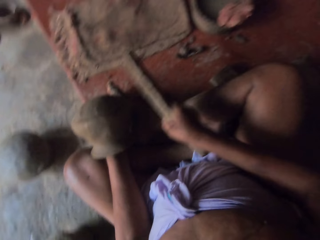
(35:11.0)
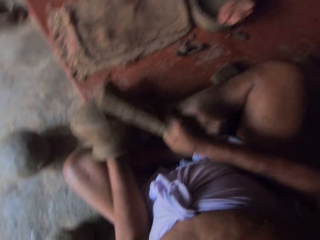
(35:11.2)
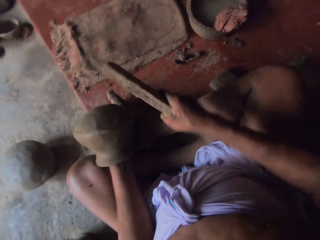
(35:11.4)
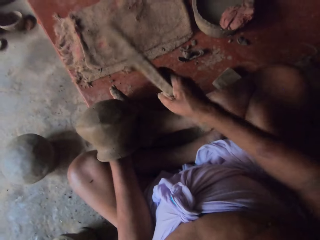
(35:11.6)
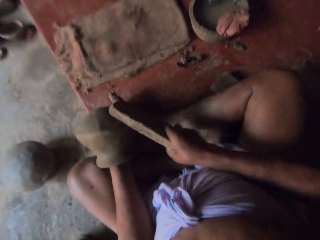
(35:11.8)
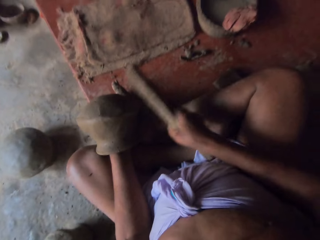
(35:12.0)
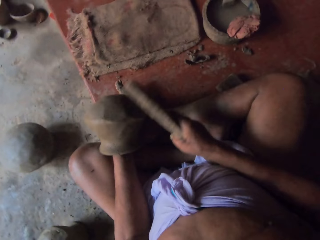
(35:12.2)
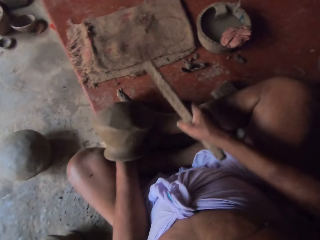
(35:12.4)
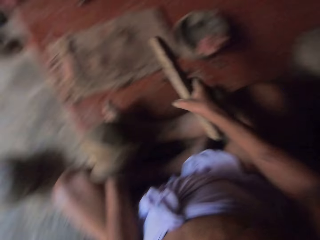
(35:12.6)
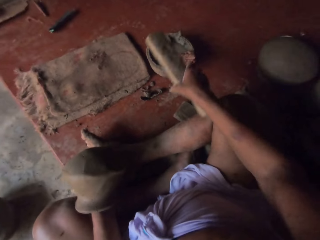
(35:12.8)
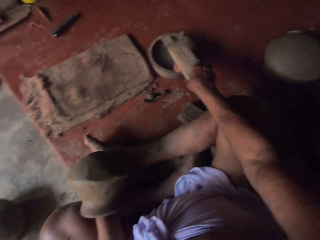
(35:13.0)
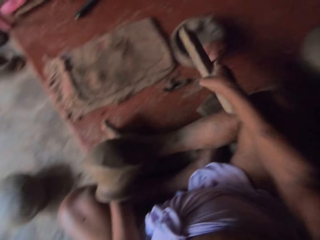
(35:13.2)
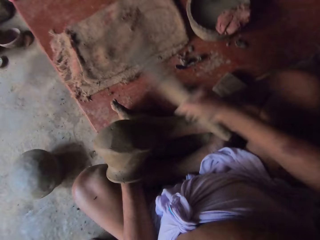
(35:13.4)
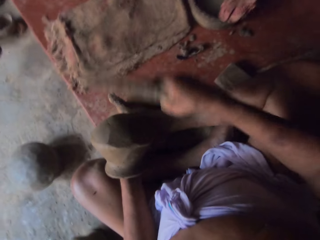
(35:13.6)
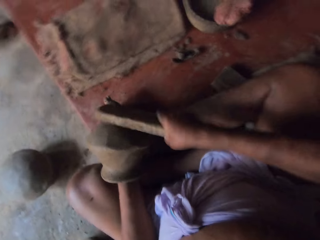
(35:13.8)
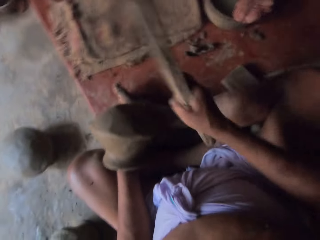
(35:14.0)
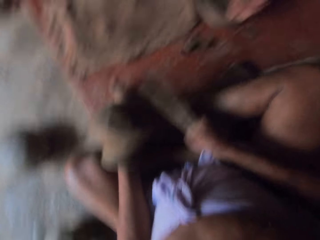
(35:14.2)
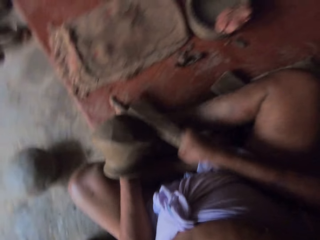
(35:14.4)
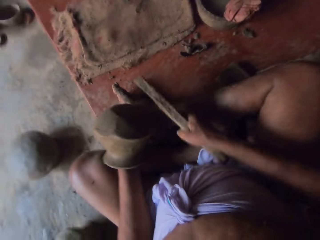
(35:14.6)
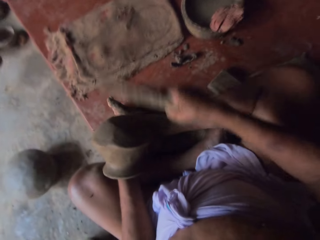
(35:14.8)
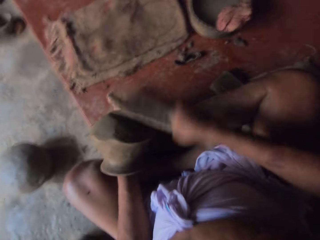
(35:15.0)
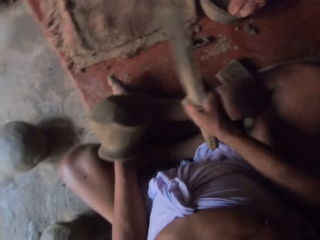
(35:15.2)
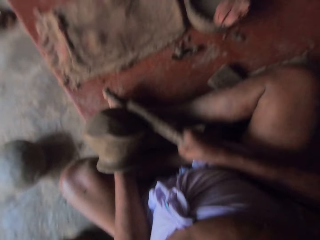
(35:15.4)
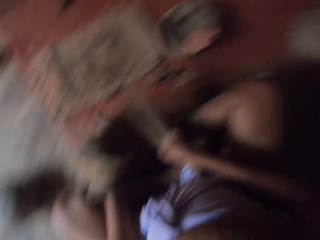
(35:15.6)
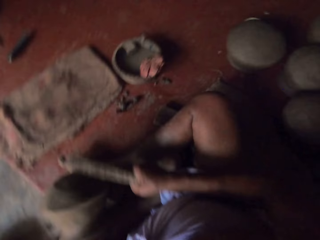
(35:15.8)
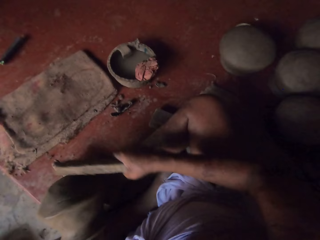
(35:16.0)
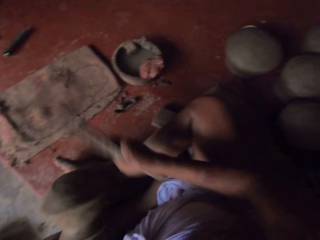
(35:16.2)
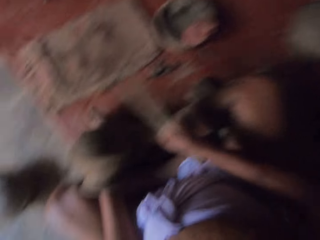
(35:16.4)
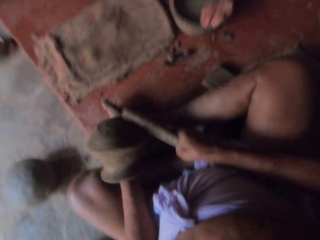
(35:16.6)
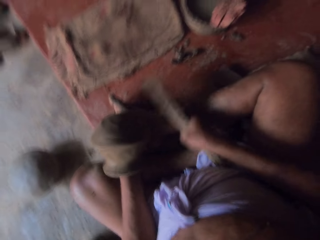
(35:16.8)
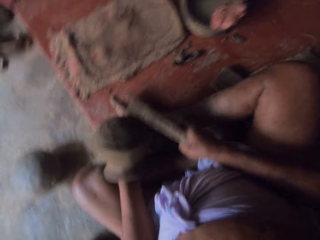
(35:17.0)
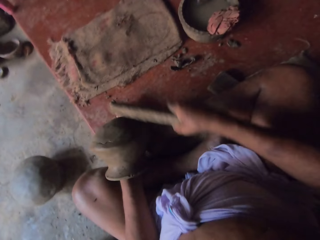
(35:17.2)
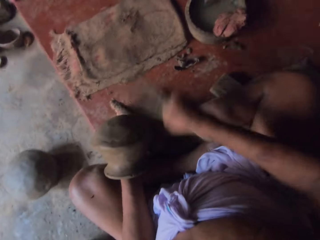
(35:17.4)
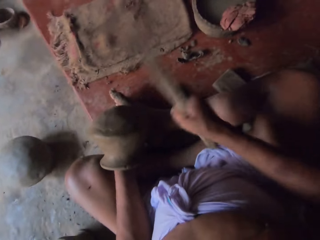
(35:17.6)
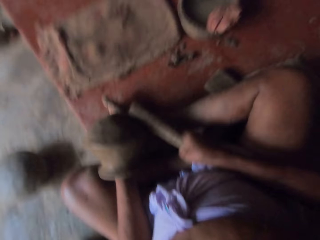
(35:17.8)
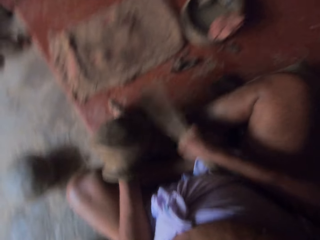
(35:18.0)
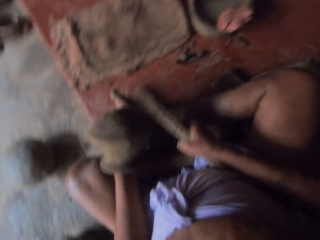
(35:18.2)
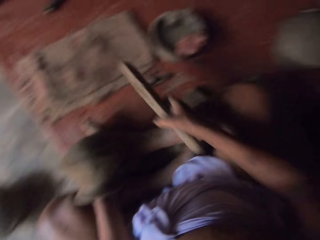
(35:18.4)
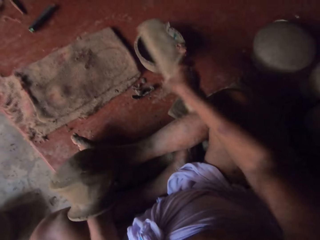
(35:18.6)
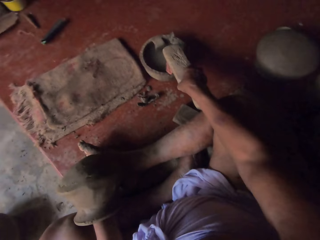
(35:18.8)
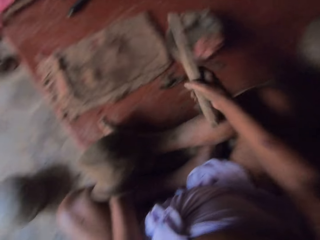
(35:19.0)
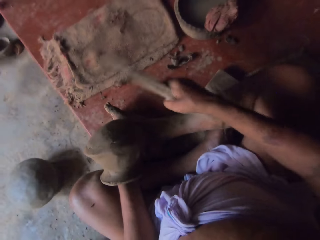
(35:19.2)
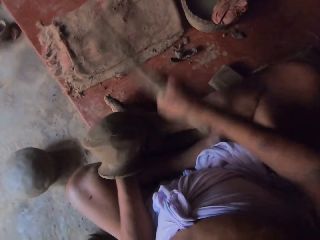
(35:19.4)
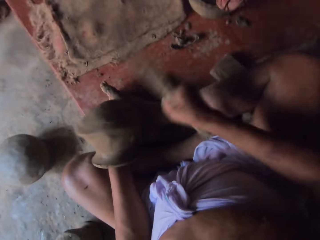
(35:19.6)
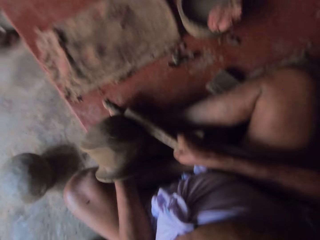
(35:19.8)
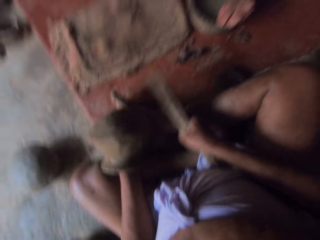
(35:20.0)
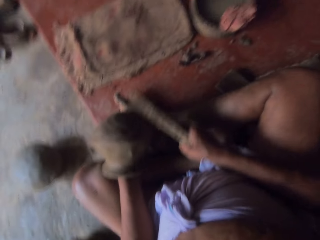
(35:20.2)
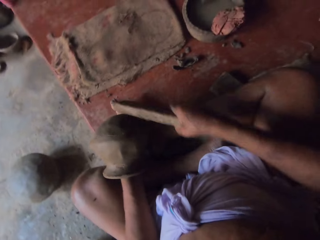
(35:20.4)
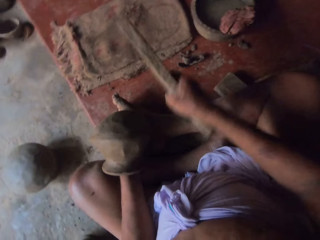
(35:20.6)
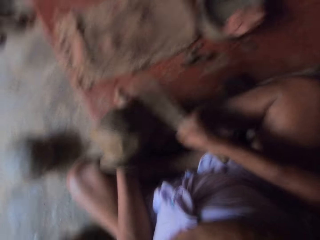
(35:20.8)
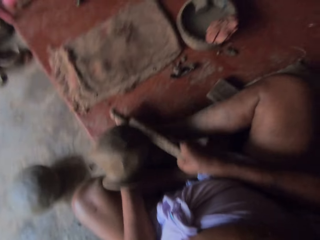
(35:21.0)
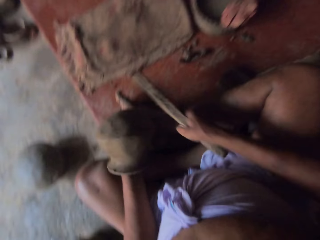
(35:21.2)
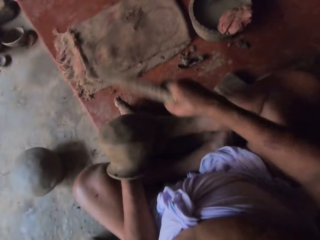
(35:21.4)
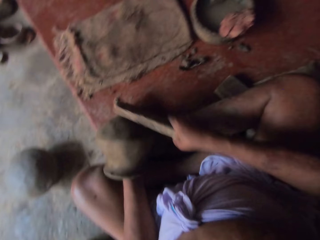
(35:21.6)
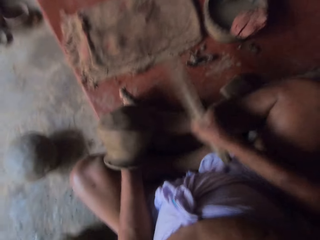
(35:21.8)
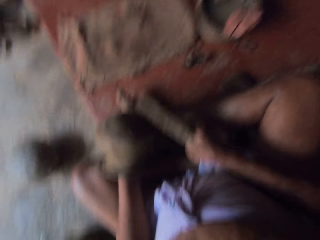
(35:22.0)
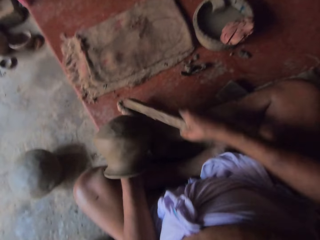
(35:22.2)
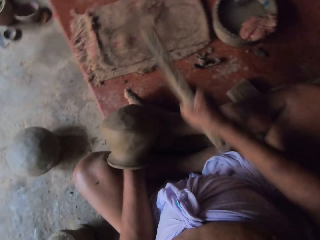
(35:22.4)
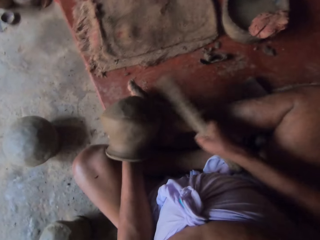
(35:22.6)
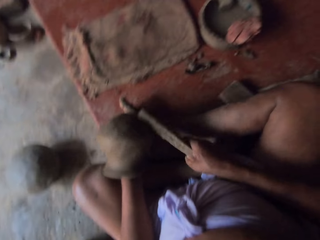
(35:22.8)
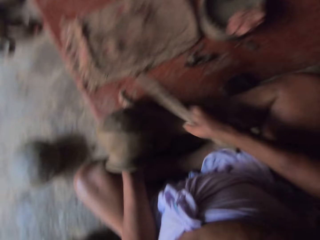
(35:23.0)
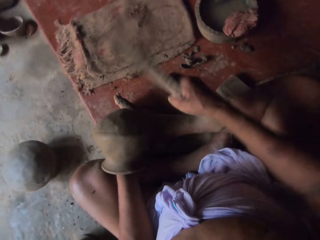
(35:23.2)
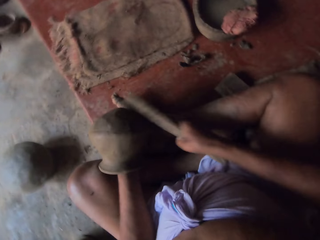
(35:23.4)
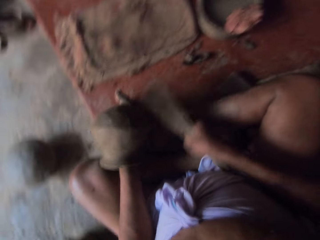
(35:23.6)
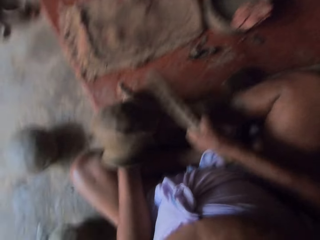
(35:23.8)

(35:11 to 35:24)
The camera wearer puts the piece of wood or metal in the water. They hit around the pot with the piece of wood. They put the piece of wood in the water. They hit around the pot with the piece of wood.

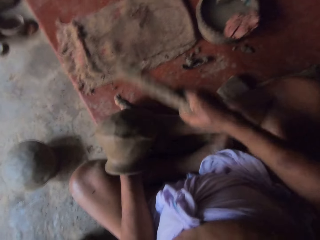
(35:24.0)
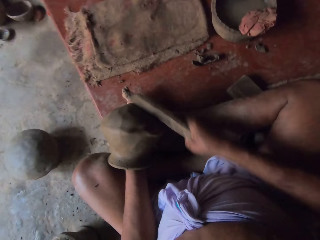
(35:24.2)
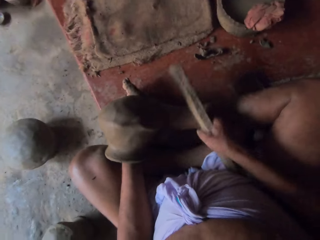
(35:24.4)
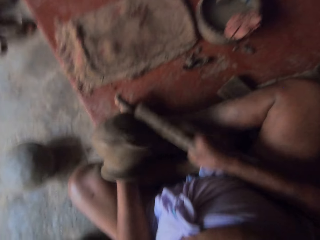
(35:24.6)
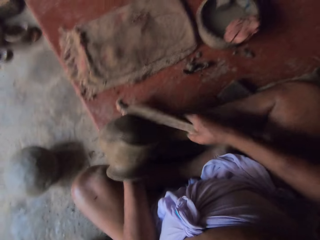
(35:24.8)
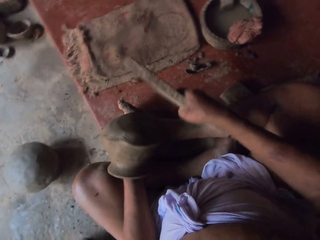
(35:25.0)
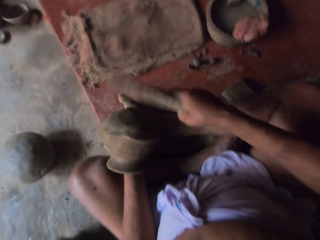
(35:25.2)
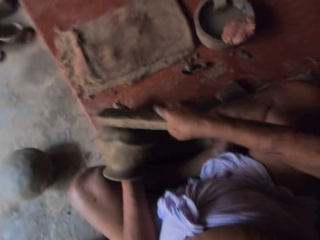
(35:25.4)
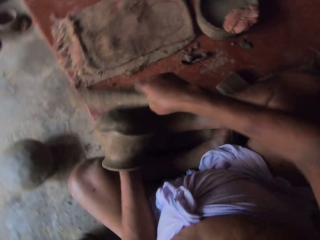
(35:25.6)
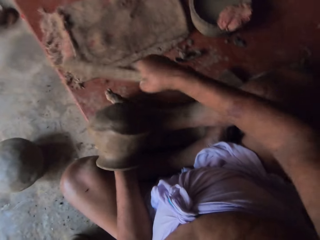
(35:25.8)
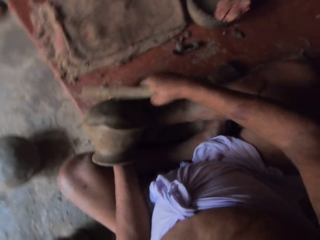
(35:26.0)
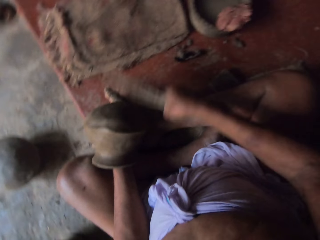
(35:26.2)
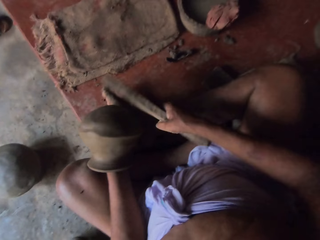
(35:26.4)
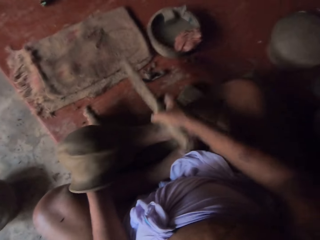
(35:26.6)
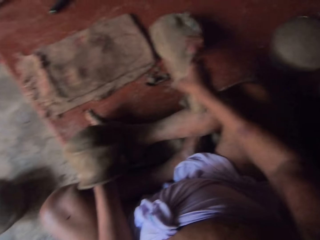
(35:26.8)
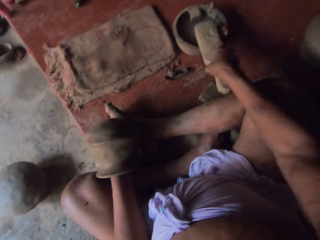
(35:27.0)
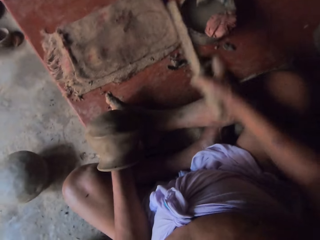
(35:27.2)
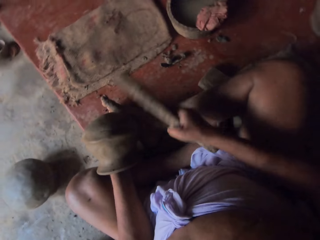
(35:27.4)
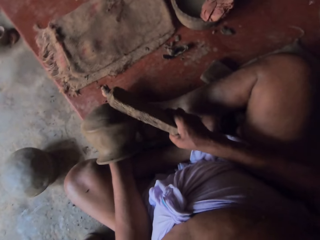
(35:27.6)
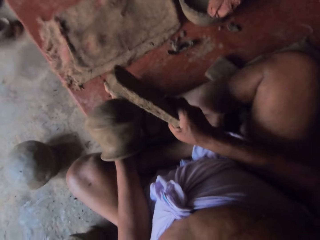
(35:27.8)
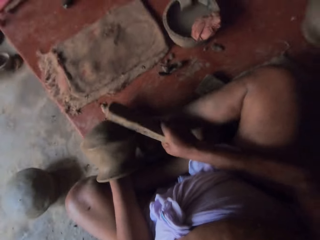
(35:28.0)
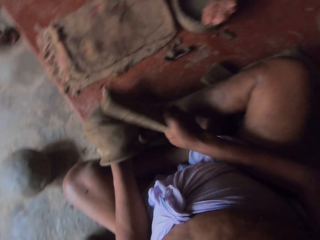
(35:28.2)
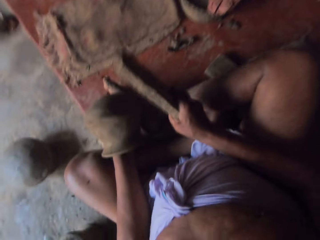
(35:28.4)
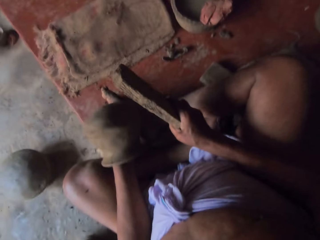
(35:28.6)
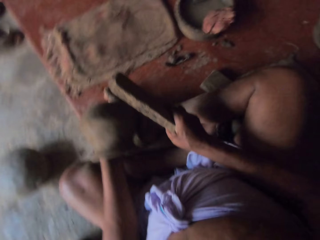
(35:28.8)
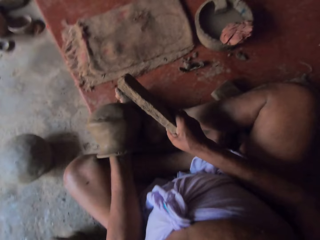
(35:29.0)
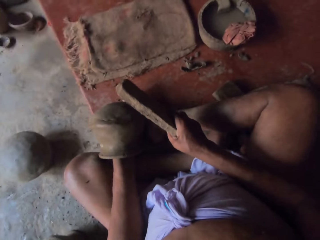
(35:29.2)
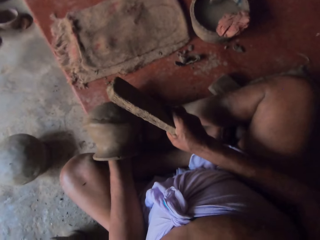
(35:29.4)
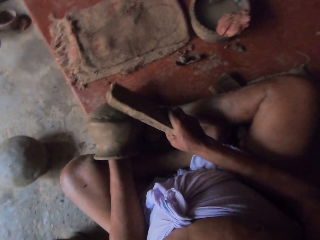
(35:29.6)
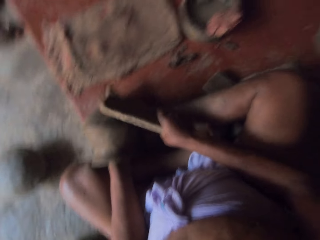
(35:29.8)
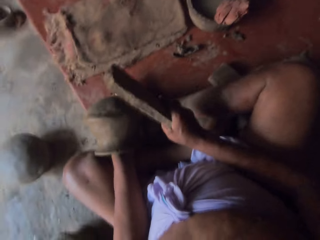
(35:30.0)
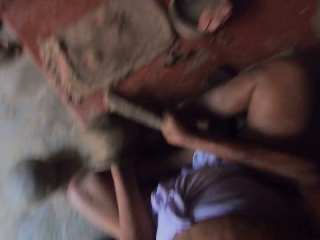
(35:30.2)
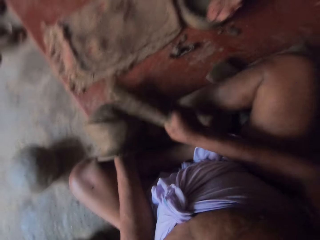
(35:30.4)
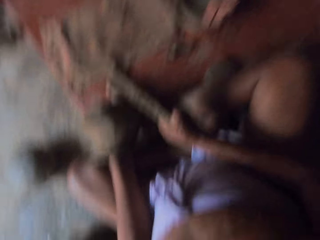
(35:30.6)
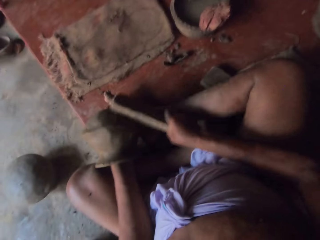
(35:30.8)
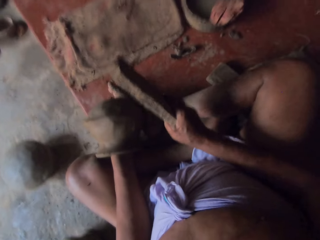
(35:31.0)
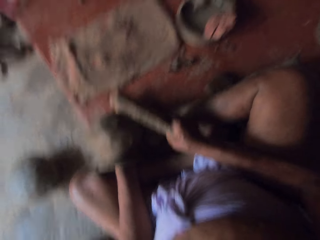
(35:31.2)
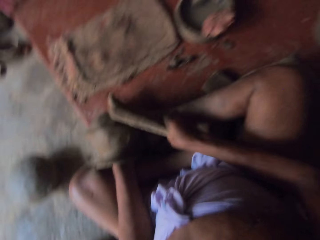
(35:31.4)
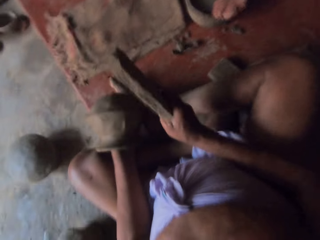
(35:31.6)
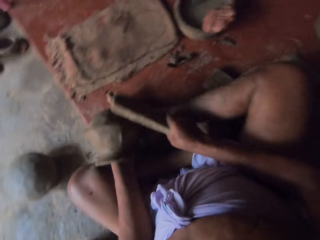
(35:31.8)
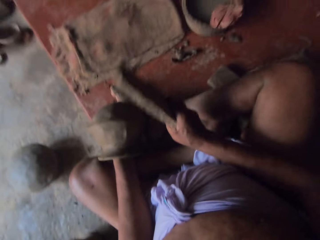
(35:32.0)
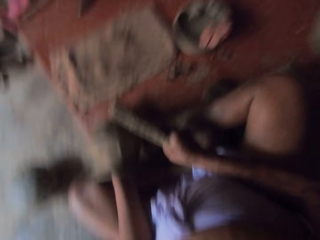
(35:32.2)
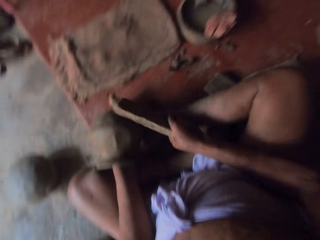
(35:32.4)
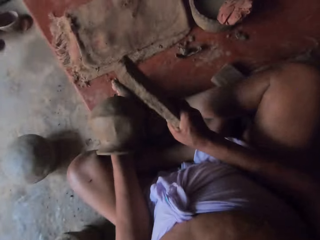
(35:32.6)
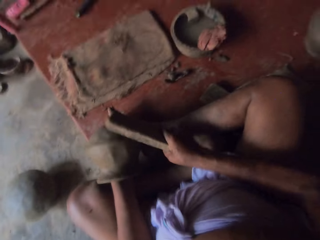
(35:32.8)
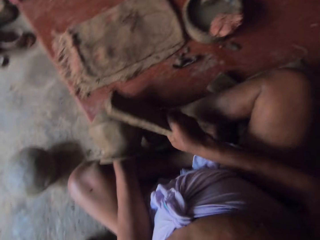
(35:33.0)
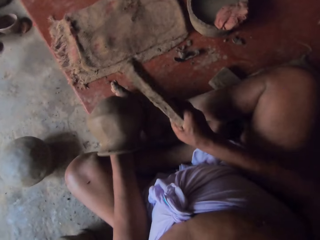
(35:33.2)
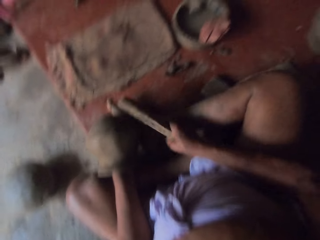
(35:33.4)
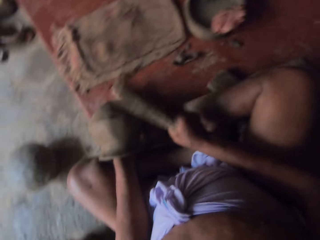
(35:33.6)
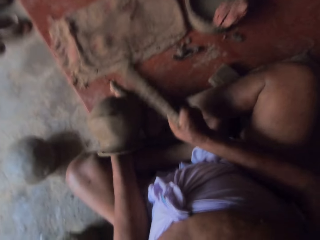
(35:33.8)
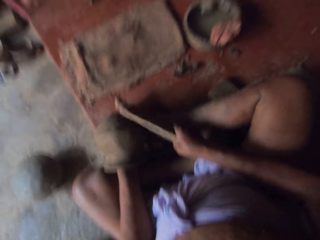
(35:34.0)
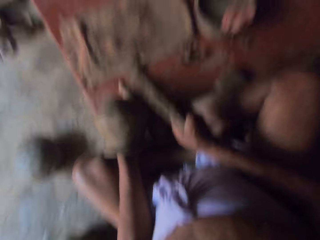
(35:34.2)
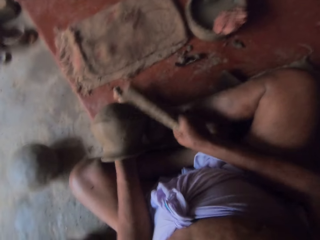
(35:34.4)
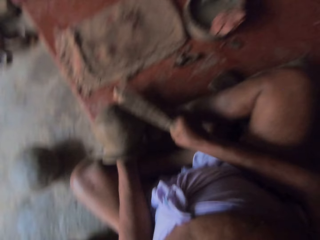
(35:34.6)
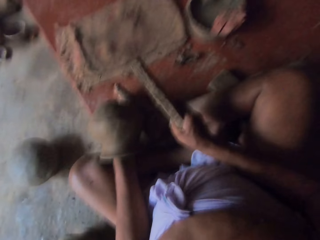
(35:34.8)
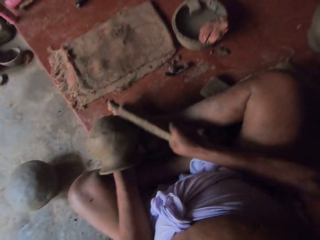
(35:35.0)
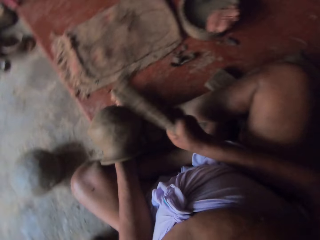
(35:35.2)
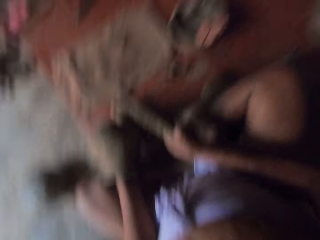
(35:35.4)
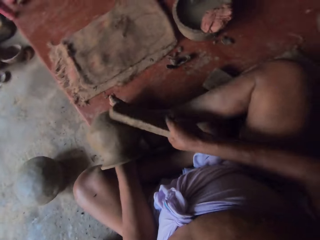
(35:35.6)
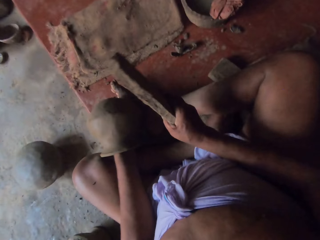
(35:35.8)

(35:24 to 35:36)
The camera wearer puts the piece of wood or metal in the water. They hit around the pot with the piece of wood.
